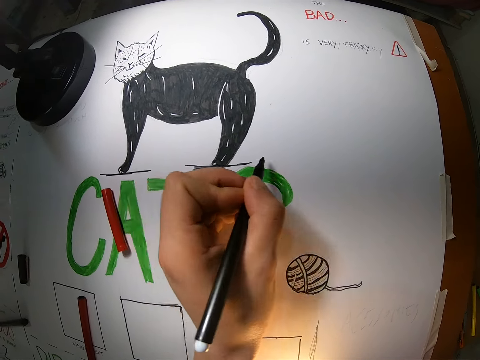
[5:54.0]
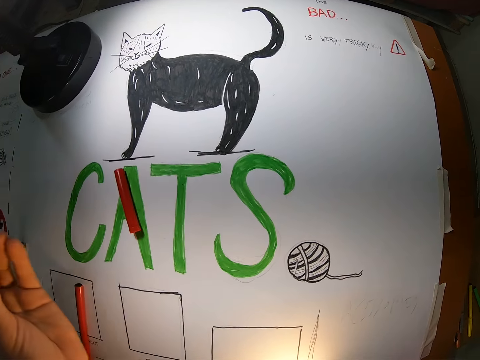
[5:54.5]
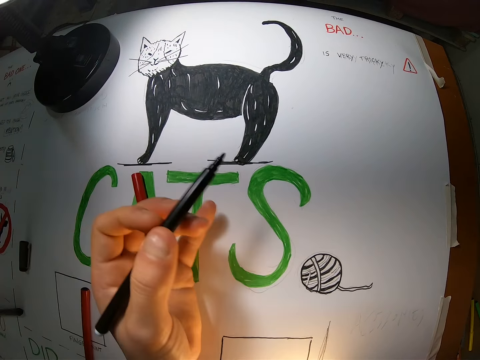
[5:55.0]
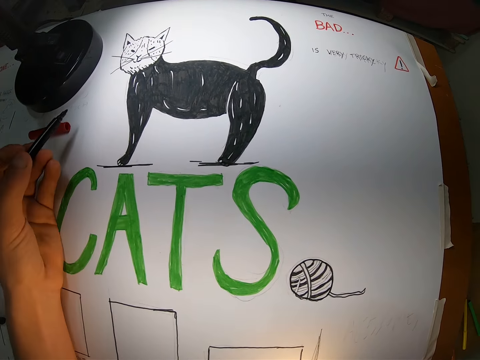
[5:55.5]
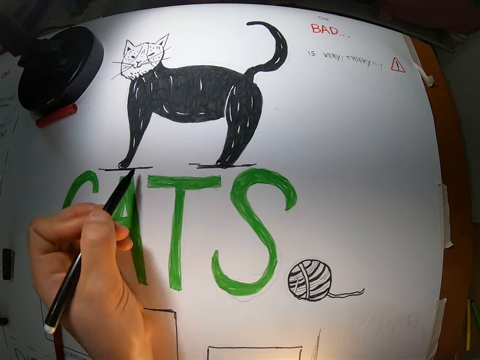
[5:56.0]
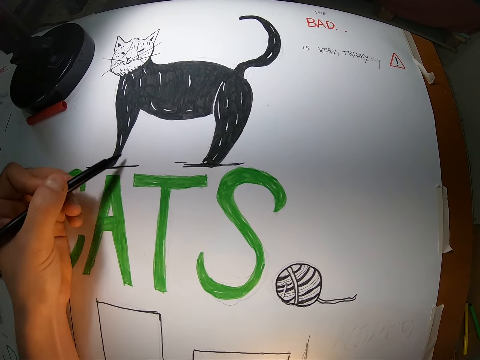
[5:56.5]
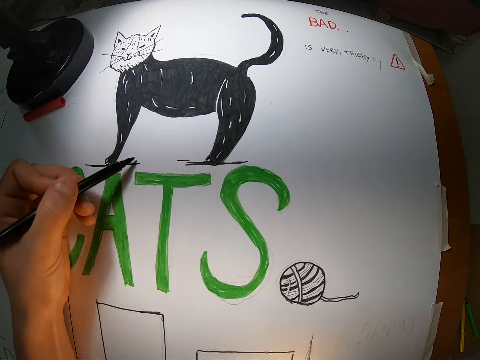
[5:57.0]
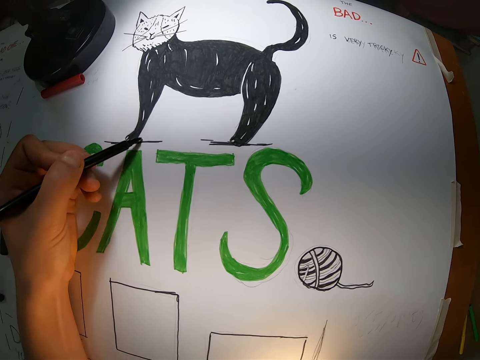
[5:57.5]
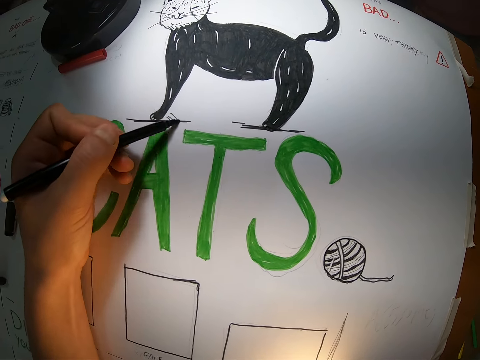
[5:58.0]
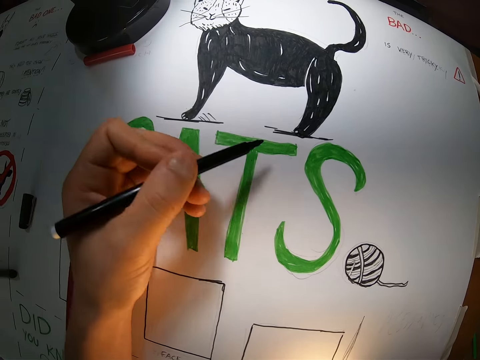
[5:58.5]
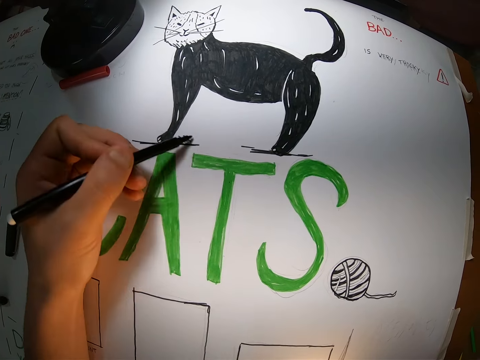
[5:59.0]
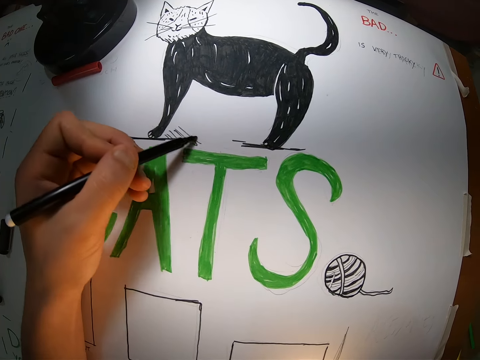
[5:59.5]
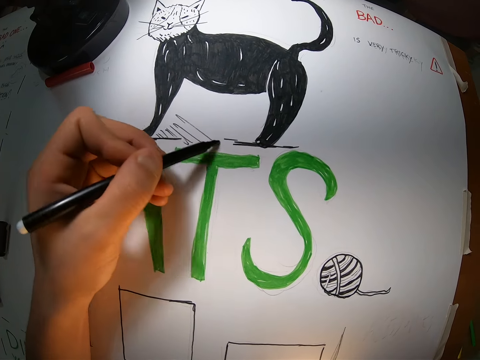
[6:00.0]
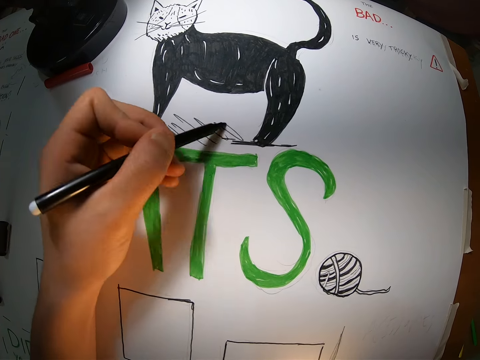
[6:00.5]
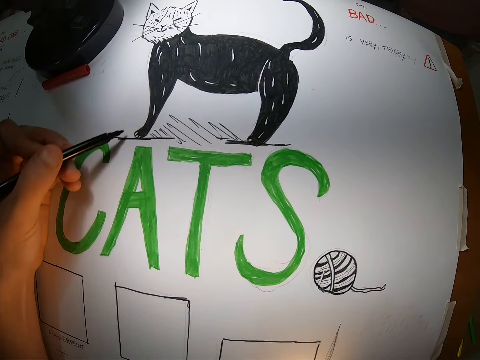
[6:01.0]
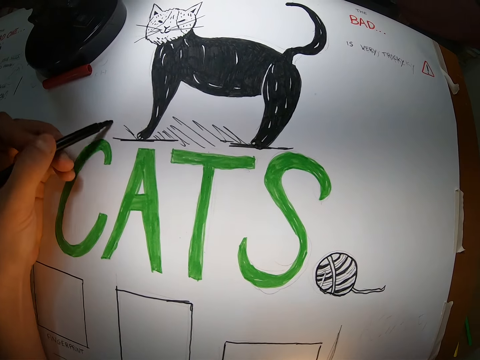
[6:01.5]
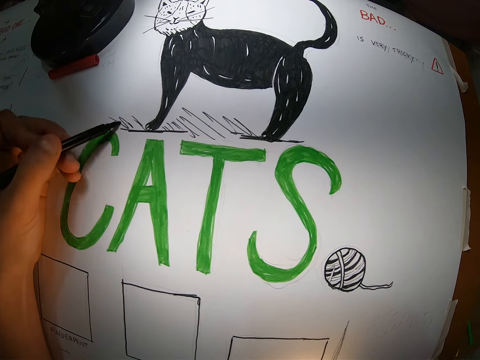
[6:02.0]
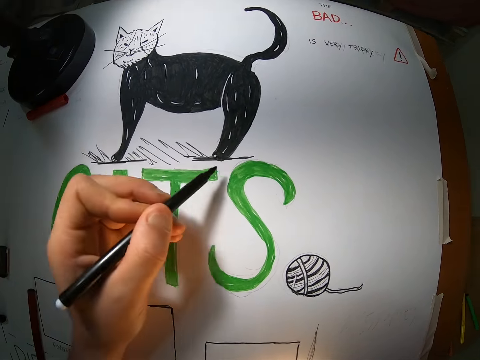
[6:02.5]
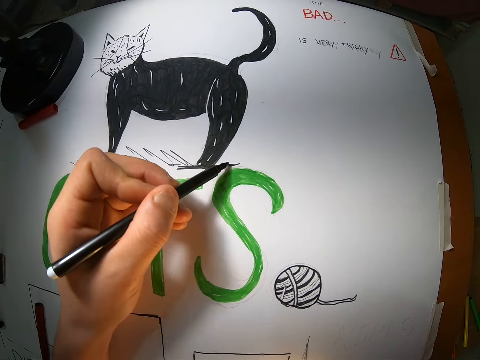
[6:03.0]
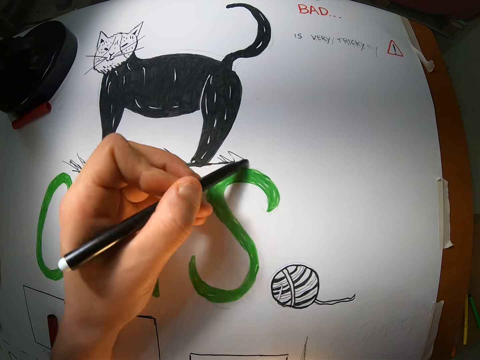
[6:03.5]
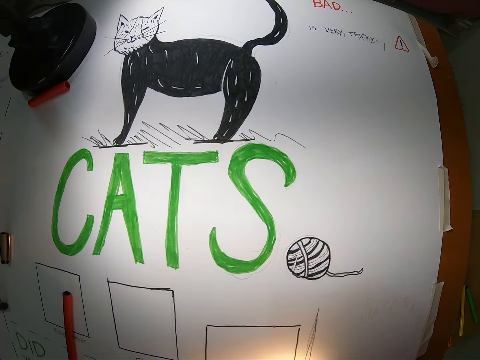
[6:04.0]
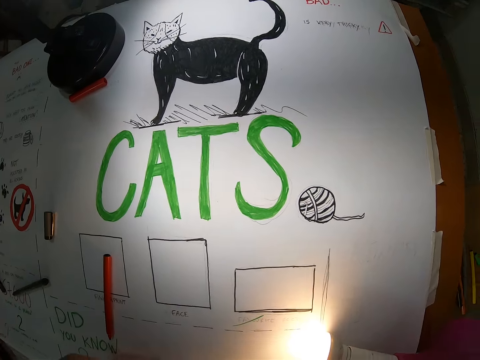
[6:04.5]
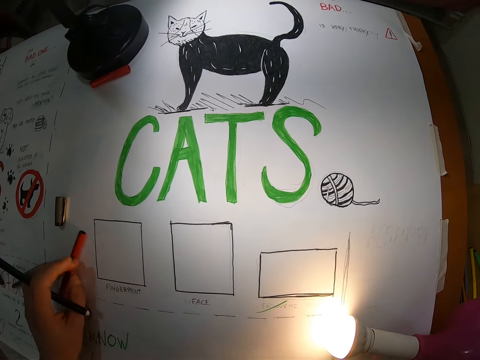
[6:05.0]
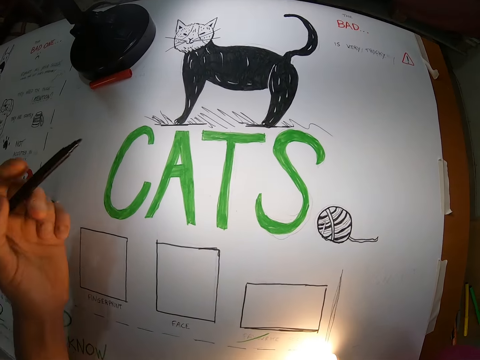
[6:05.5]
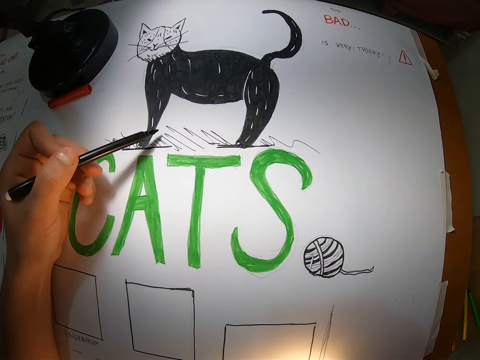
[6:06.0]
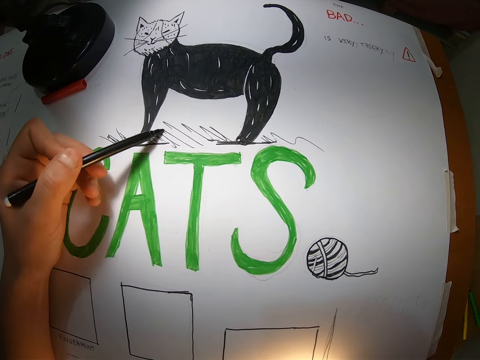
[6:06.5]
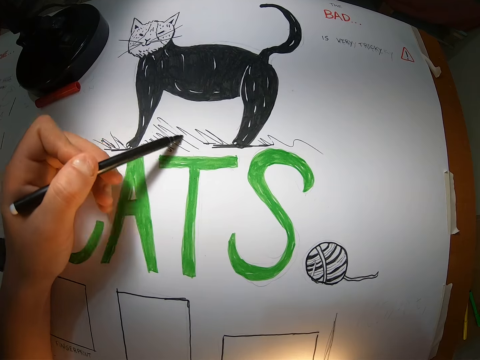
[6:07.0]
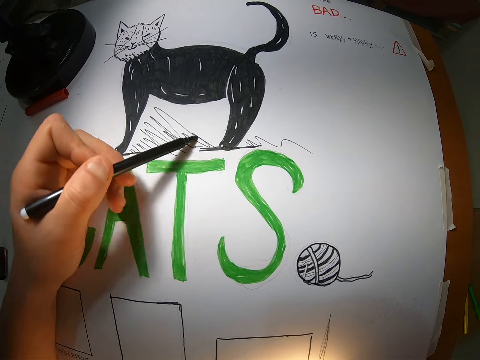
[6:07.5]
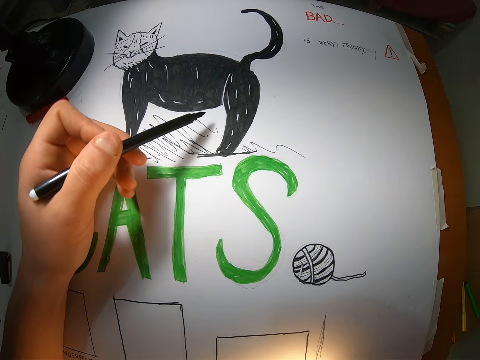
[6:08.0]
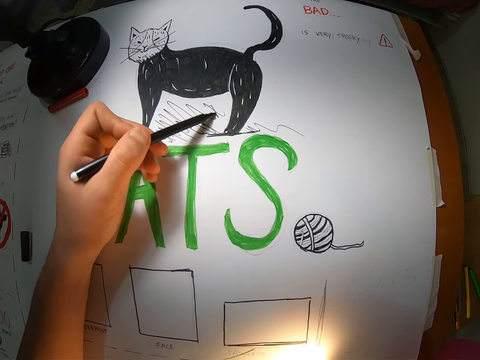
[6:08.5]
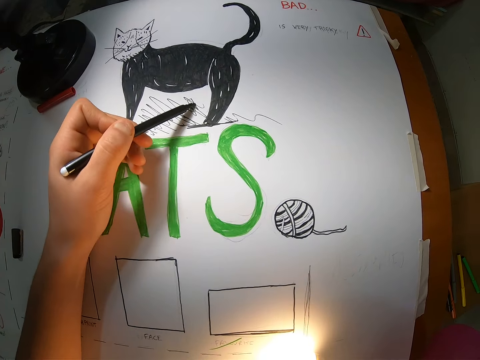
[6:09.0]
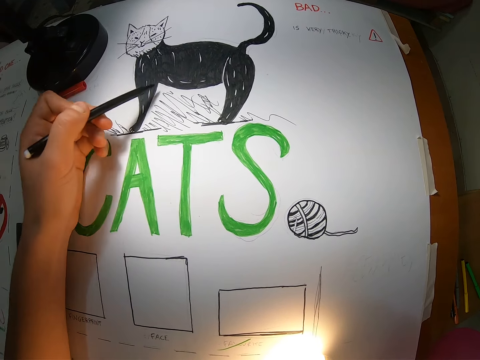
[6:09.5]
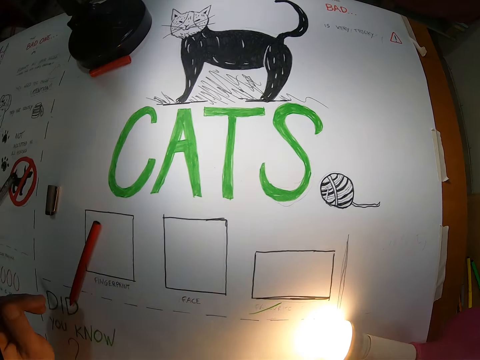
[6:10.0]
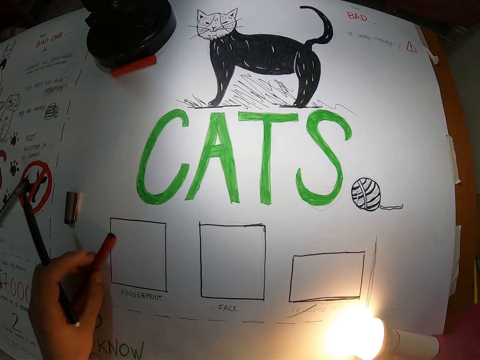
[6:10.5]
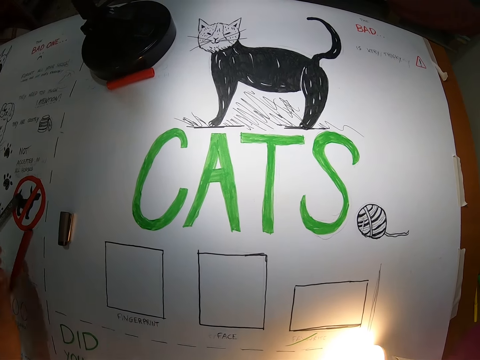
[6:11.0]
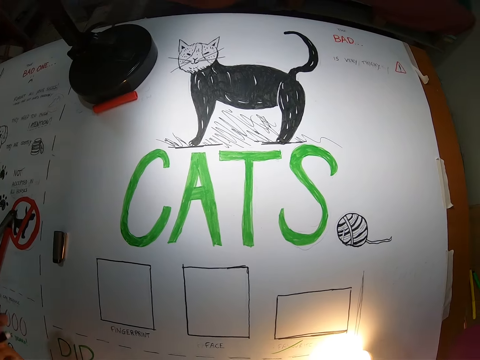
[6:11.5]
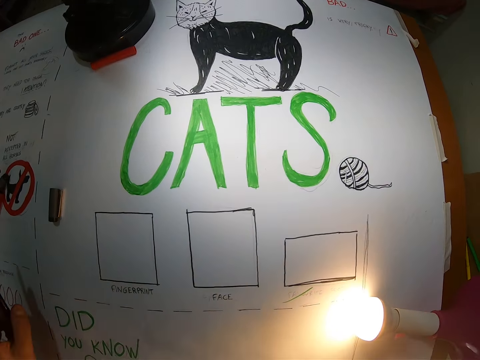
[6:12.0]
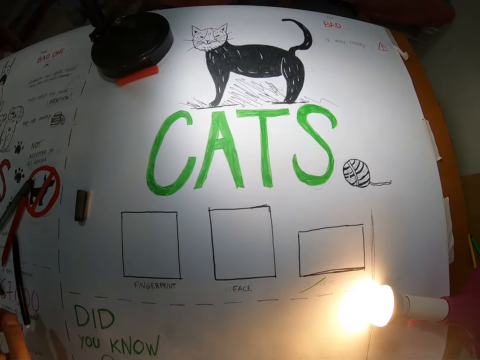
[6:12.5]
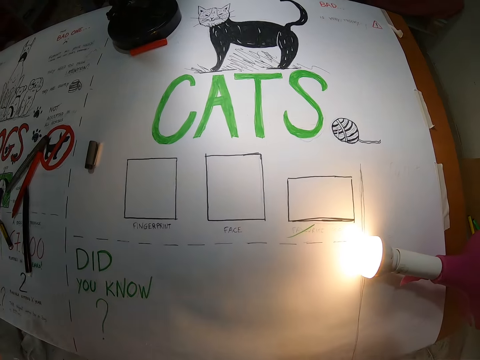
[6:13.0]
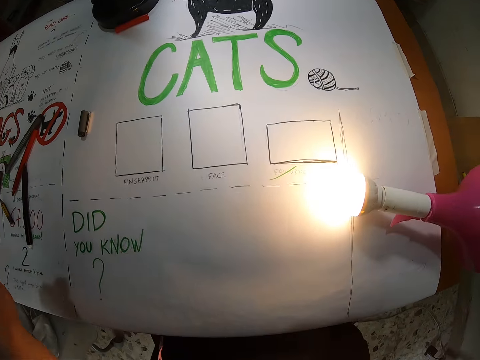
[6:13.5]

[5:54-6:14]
The camera wearer moves the pen lid aside on the table. They draw on a piece of paper using a pen. They move the pen aside on the table. They draw on the piece of paper using the pen. They move the pen aside on the table. They place the pen on the table.
